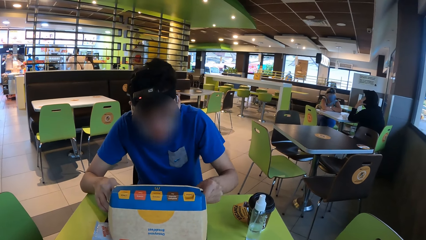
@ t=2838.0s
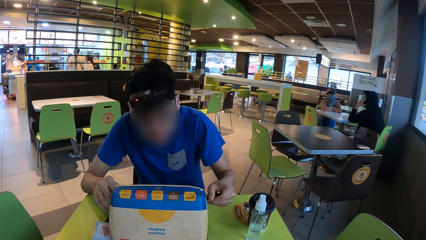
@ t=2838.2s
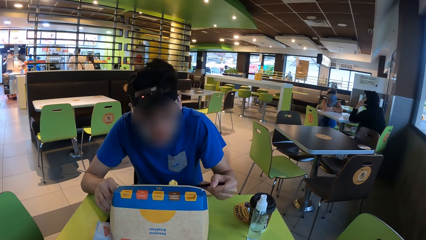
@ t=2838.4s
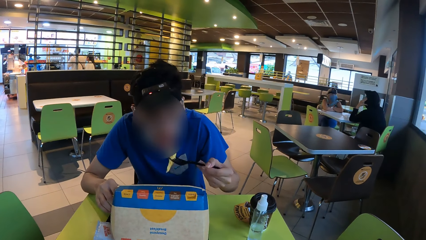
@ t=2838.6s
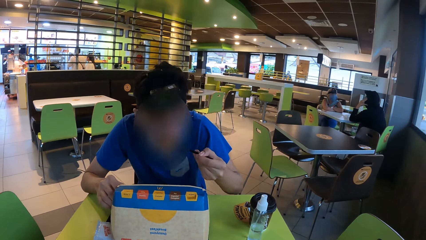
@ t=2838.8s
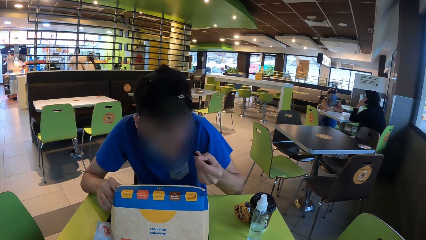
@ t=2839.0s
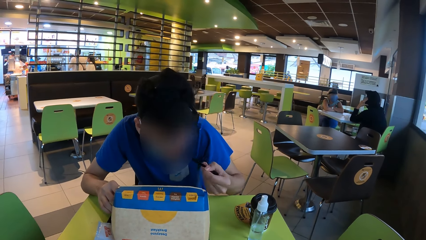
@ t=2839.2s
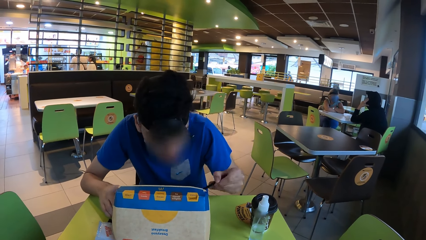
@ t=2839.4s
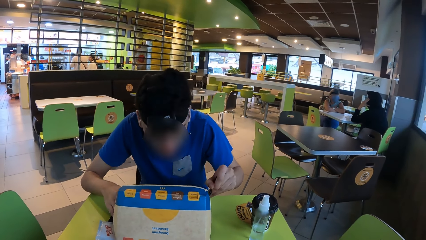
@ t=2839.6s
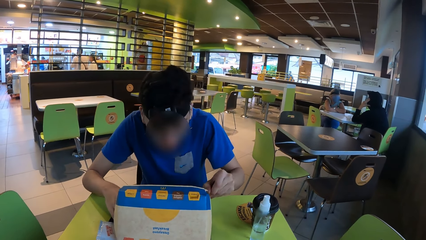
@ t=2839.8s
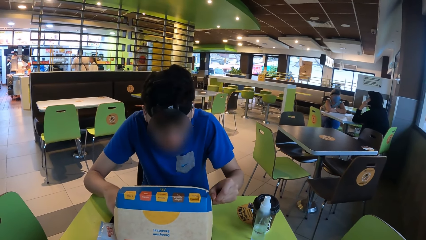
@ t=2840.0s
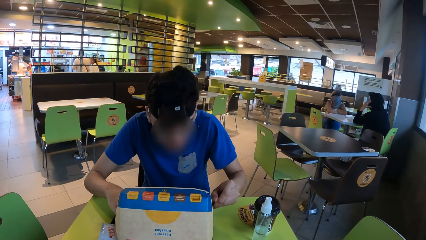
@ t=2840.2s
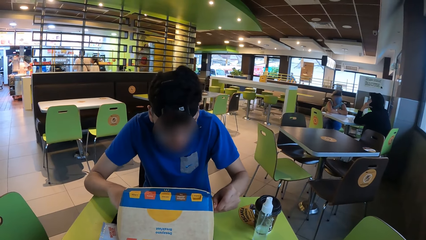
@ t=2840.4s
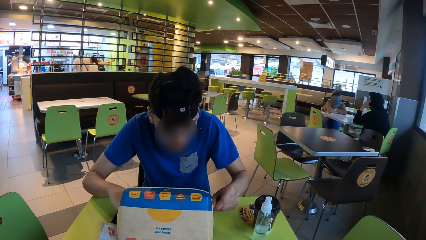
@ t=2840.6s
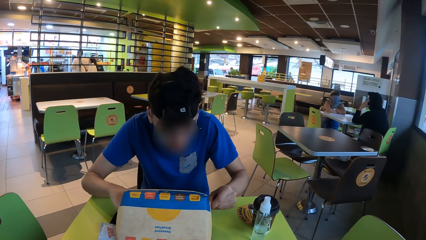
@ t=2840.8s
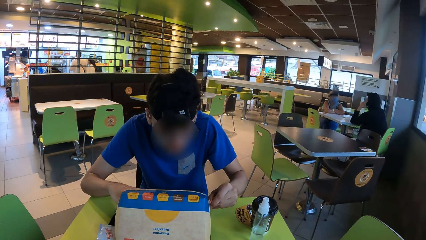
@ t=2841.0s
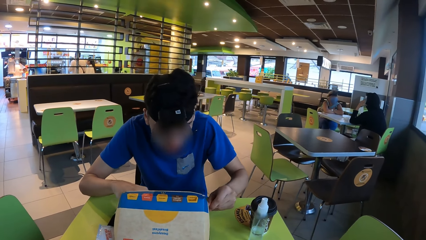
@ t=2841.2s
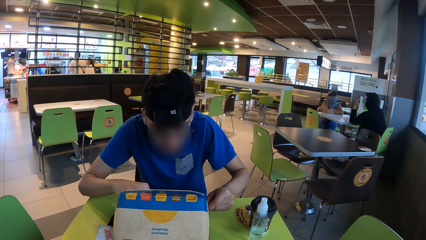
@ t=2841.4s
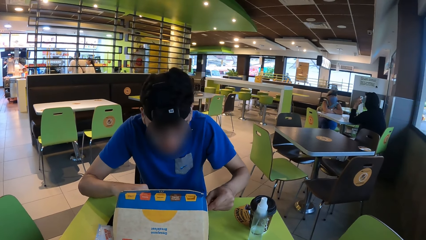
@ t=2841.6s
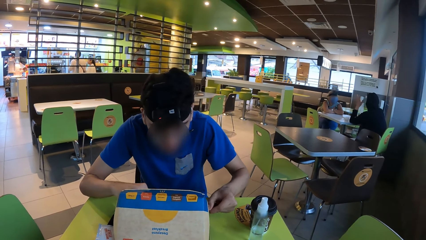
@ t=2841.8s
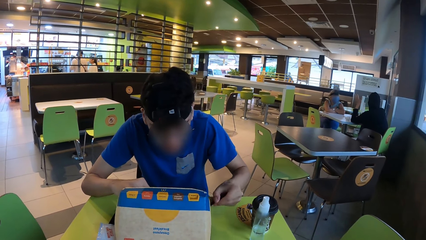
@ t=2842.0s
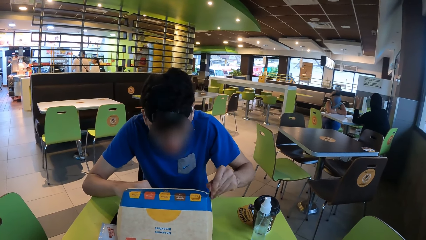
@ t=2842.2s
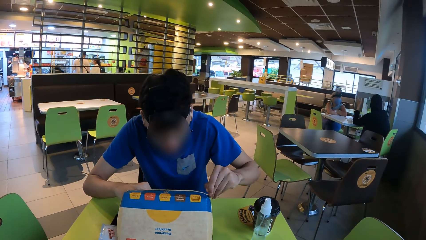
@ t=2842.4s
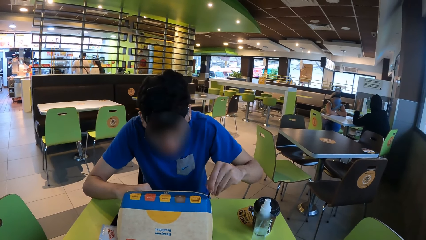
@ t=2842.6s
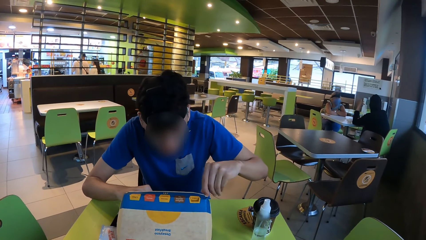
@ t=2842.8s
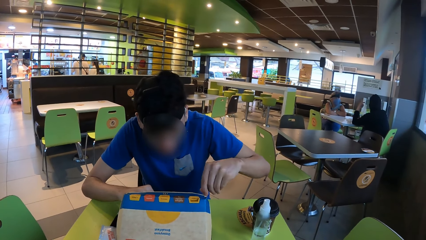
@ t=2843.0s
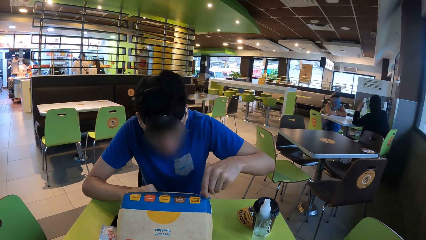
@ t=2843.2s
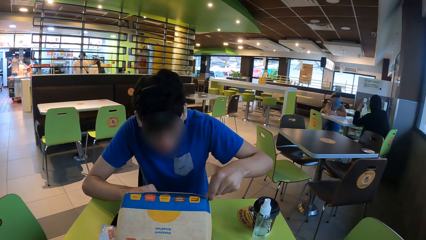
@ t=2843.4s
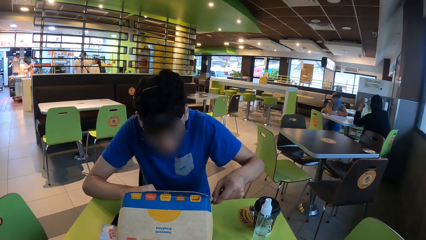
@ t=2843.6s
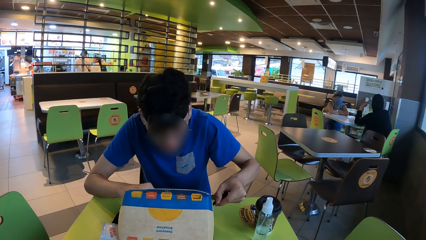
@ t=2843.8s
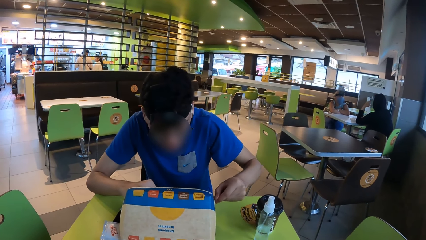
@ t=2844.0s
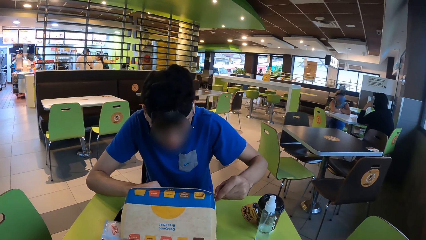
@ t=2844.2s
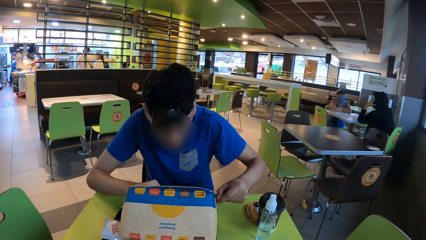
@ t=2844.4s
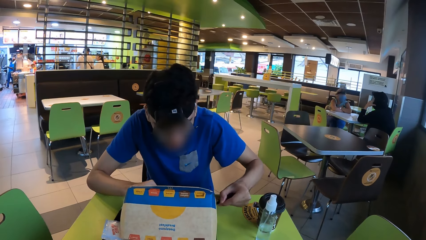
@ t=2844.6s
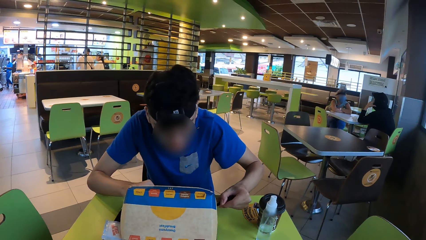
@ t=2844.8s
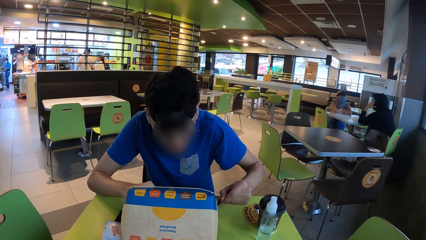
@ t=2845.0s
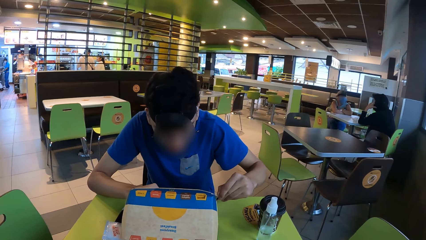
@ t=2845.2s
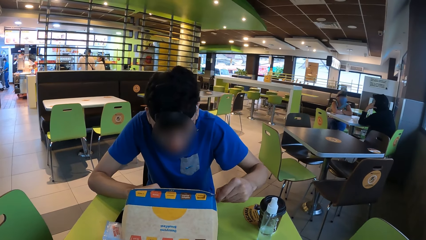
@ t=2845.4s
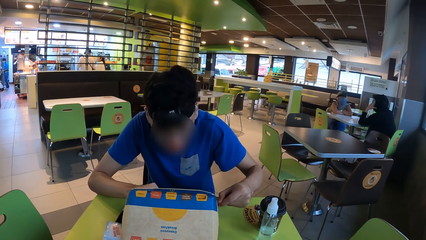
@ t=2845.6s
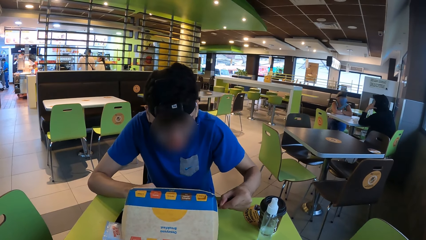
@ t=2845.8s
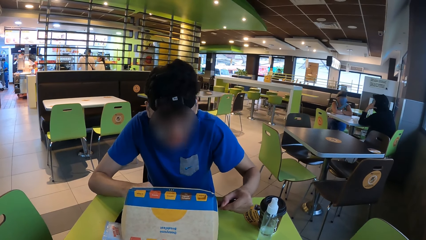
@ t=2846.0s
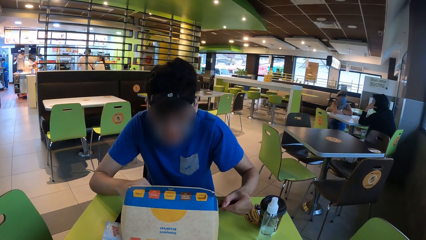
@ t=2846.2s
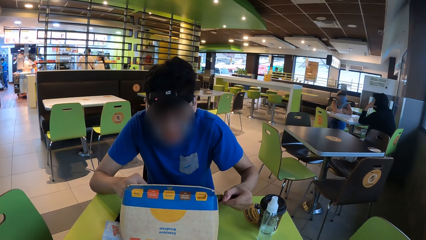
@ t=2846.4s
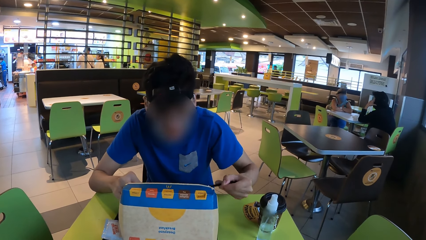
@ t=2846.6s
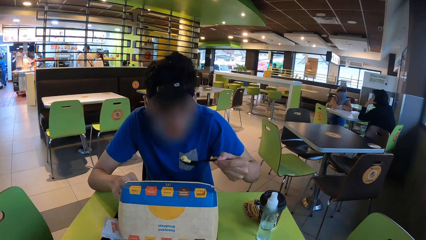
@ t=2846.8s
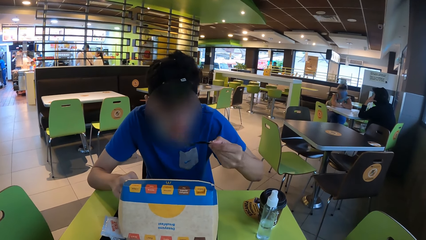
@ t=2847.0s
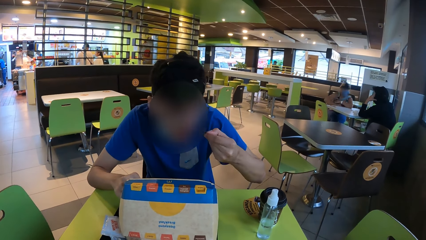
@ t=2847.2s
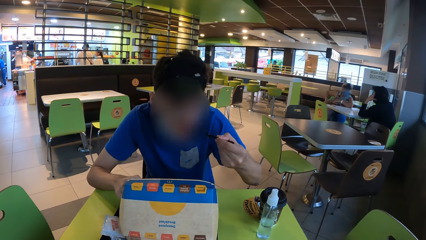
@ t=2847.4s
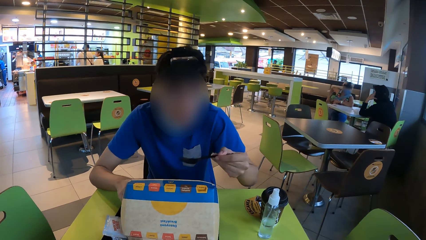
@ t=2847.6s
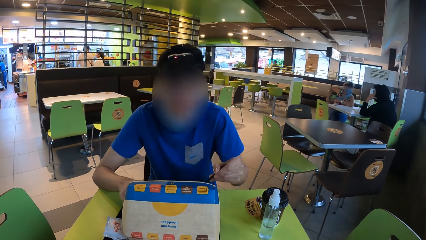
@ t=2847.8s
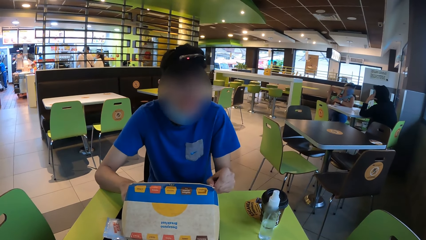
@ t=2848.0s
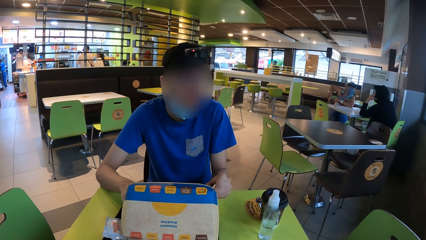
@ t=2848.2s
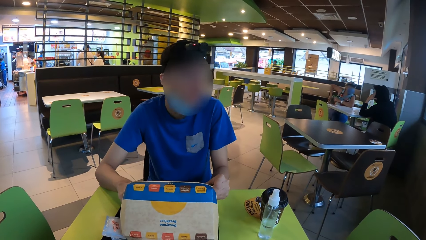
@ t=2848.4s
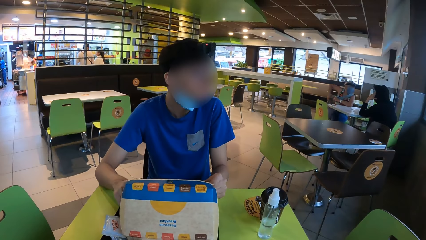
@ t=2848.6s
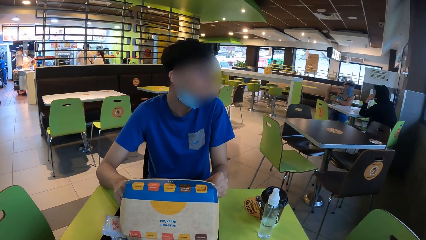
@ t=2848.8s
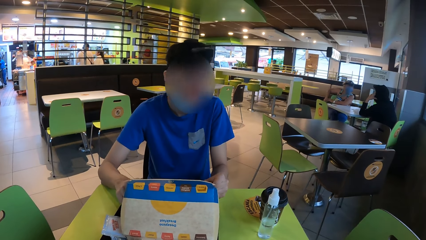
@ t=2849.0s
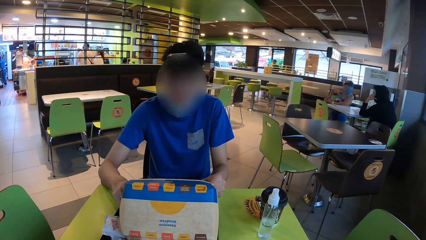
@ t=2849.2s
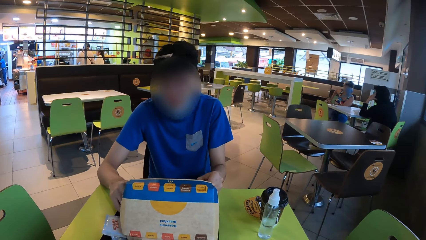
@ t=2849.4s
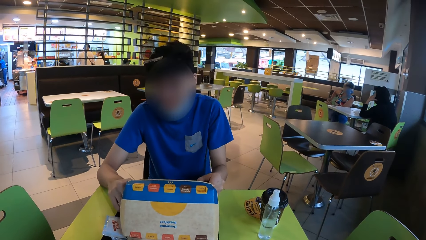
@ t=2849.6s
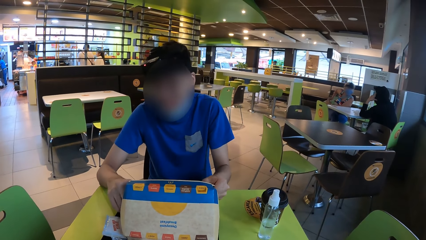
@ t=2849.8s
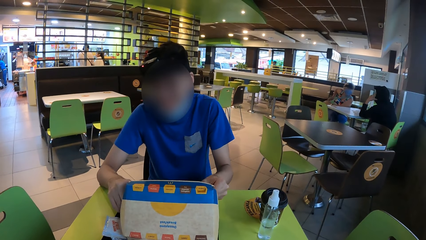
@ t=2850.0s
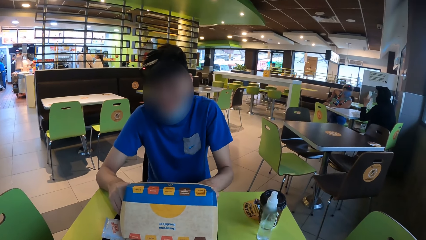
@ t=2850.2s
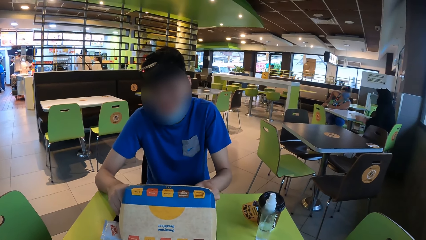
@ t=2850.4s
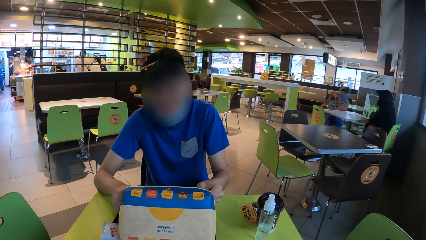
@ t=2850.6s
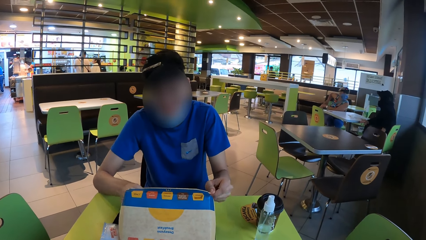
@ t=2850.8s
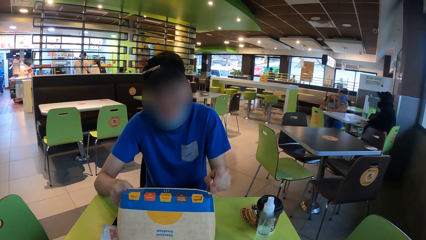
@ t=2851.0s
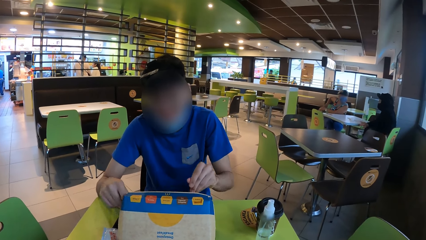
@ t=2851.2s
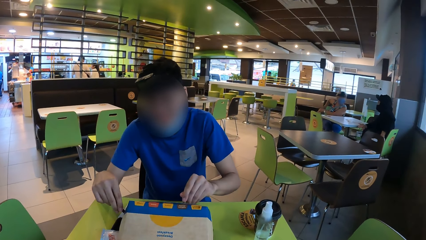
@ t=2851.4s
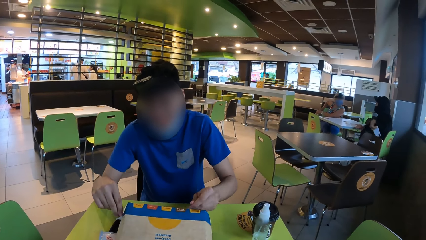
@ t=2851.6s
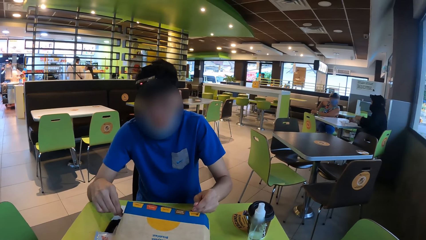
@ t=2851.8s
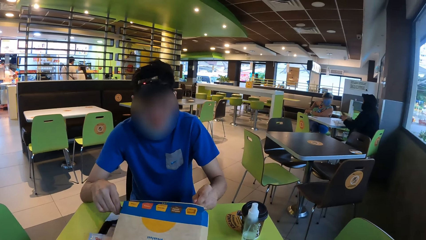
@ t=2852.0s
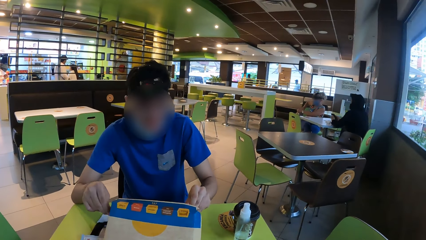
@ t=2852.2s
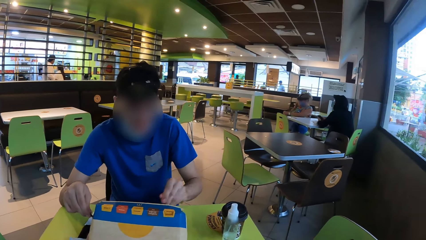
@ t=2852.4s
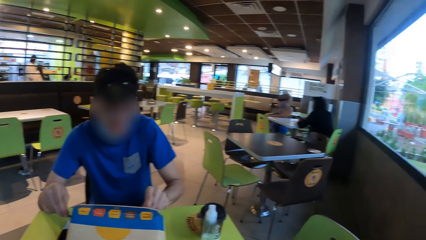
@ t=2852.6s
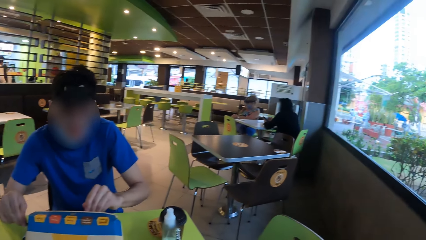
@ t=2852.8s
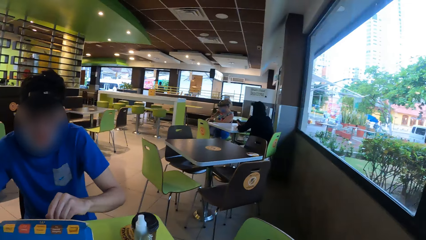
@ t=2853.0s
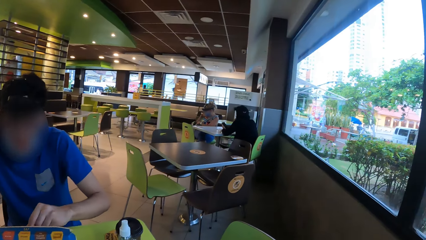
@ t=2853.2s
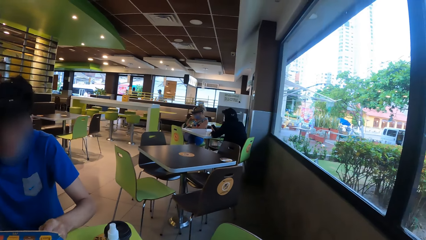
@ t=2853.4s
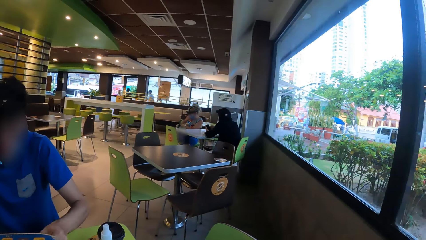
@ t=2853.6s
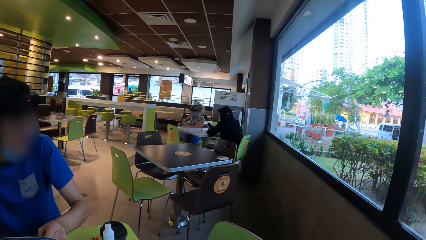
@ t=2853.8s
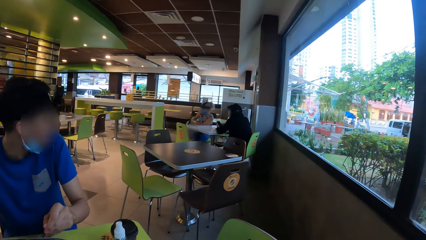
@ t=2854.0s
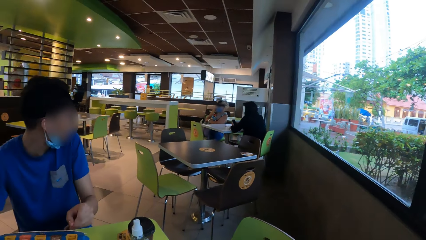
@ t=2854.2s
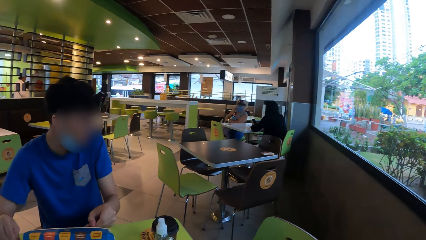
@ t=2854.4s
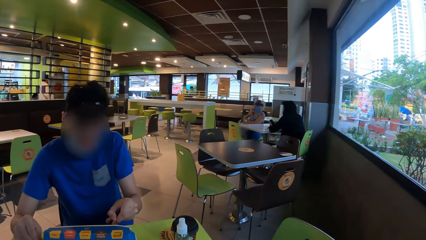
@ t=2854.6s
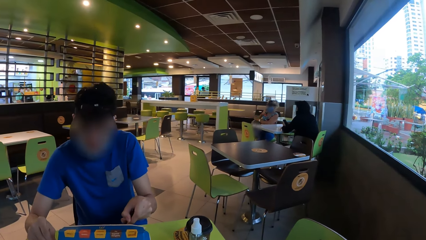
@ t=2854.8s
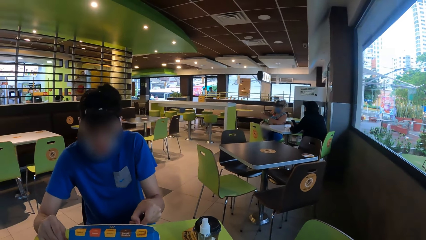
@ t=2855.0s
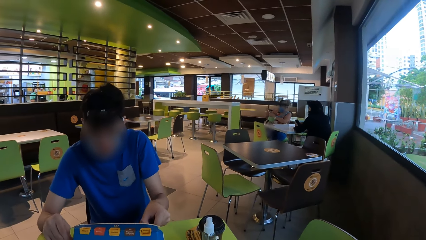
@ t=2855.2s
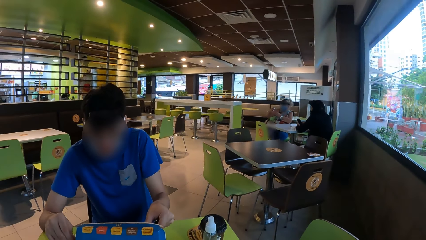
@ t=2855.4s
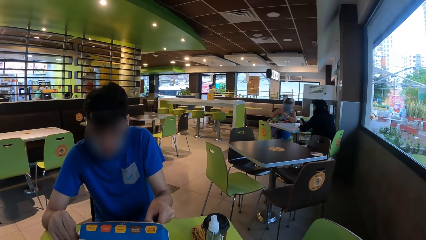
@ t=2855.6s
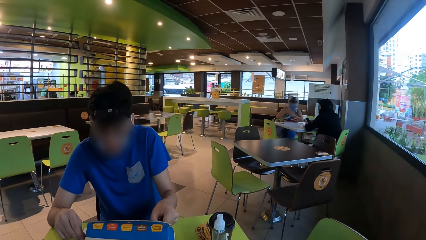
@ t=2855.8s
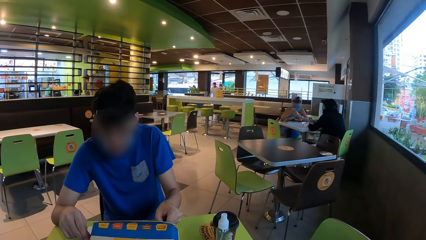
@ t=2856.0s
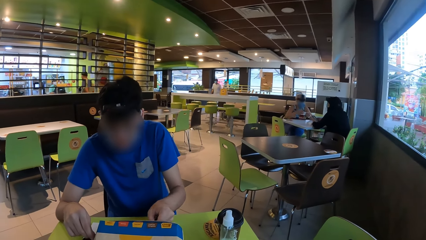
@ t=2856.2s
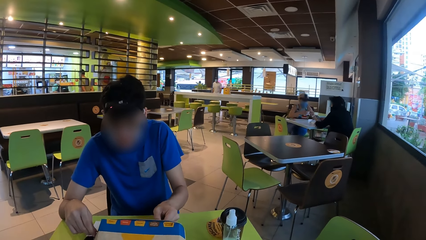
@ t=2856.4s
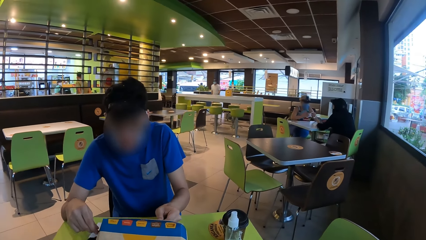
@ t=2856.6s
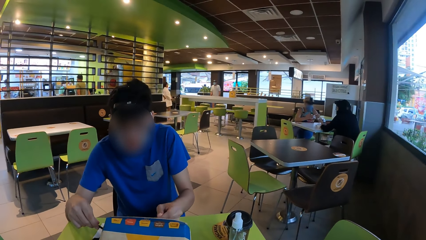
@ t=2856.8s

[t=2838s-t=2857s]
A man holds the spoon. The man eats. The man looks around. The camera wearer looks at the man. They look around. The man looks around. The camera wearer looks at the man.
